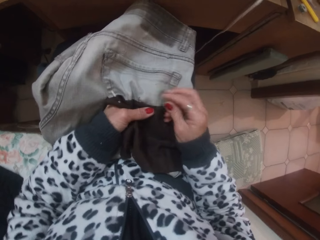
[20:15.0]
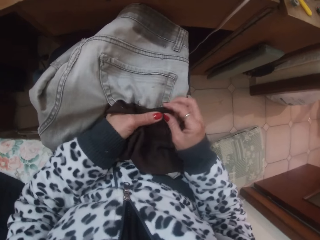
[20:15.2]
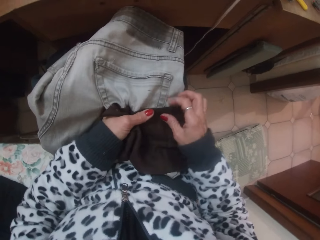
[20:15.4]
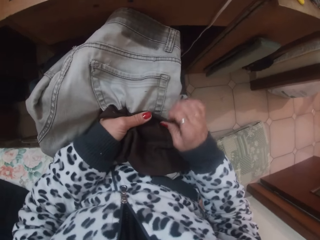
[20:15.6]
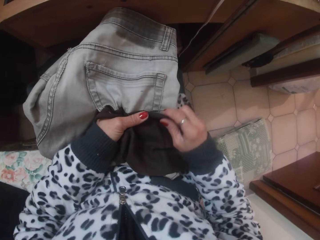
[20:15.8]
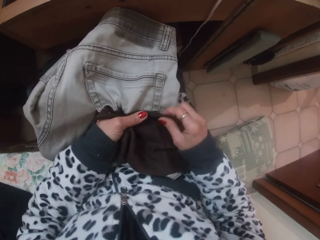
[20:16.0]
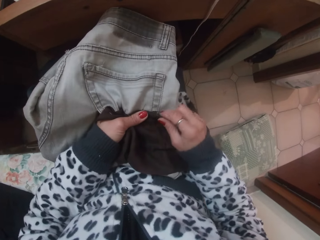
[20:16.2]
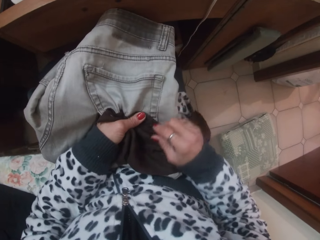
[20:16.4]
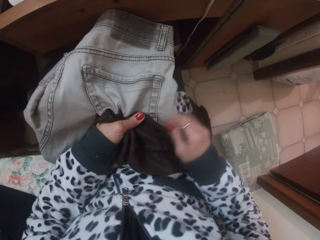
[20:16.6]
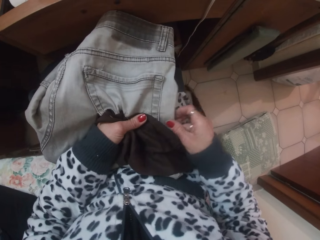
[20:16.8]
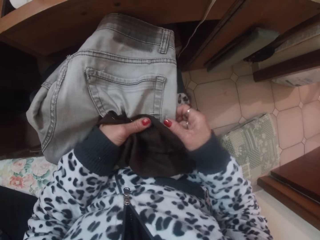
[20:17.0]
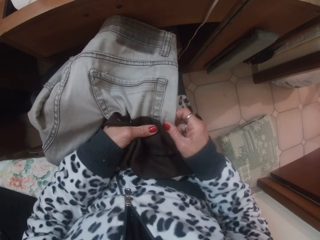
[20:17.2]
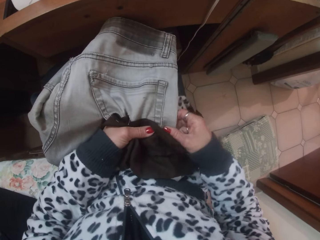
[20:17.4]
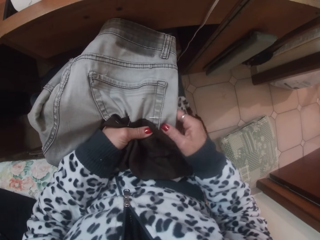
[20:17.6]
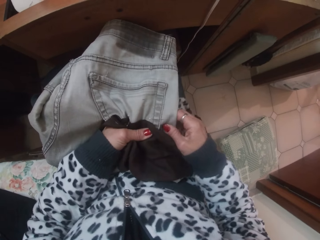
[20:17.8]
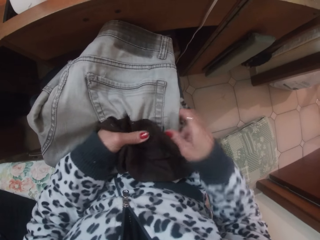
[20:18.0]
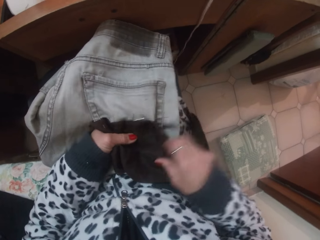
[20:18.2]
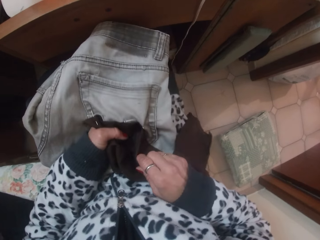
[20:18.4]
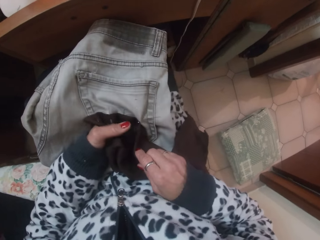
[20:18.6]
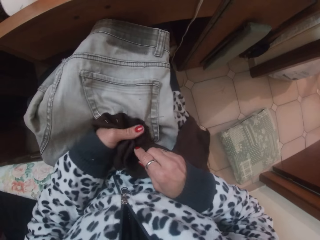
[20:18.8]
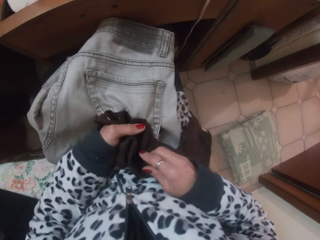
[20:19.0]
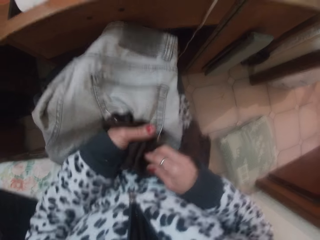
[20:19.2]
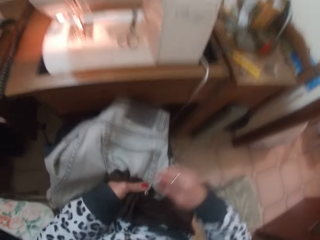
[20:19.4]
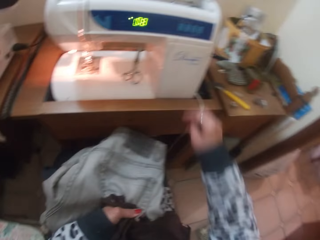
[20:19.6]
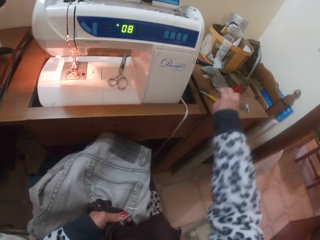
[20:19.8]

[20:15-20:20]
The camera wearer pierces the cloth. They look at the trouser.

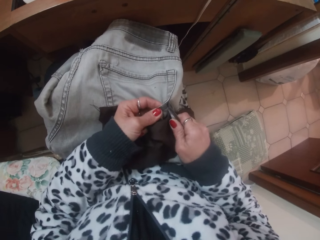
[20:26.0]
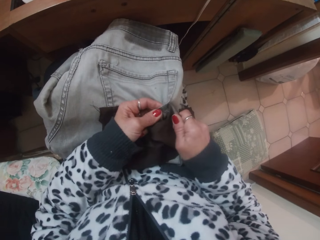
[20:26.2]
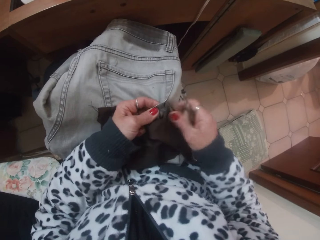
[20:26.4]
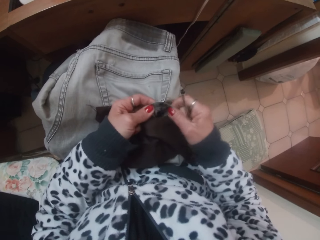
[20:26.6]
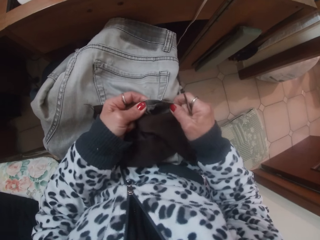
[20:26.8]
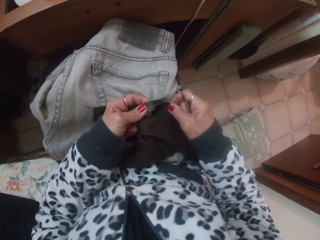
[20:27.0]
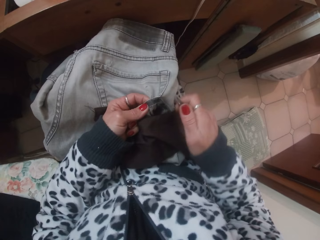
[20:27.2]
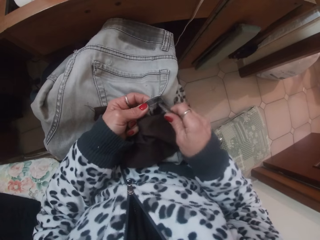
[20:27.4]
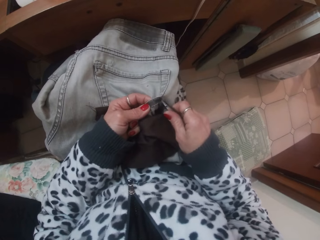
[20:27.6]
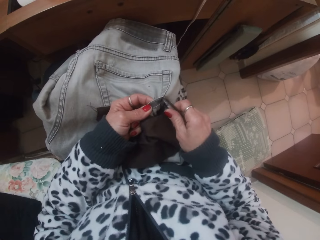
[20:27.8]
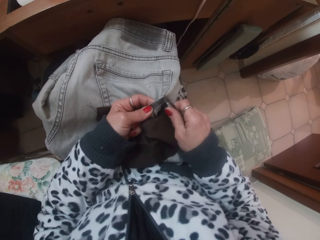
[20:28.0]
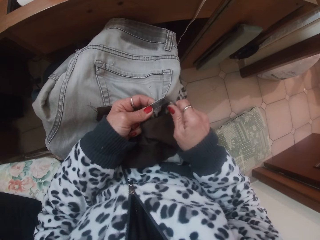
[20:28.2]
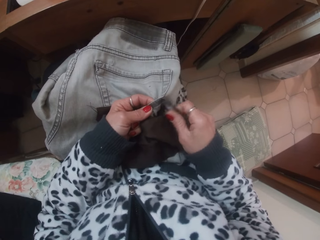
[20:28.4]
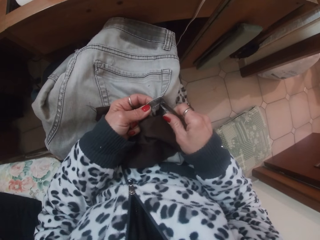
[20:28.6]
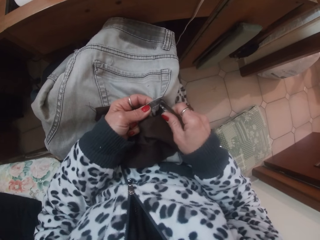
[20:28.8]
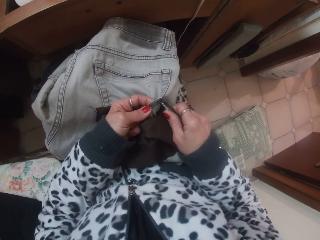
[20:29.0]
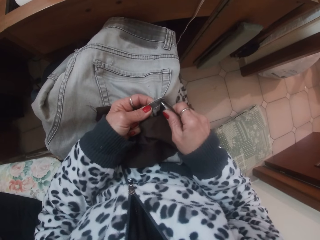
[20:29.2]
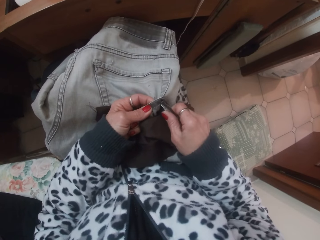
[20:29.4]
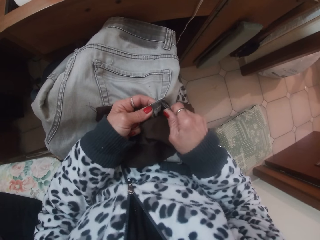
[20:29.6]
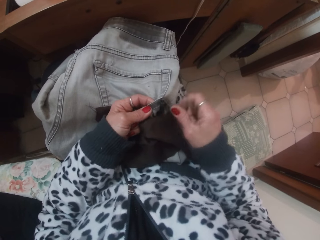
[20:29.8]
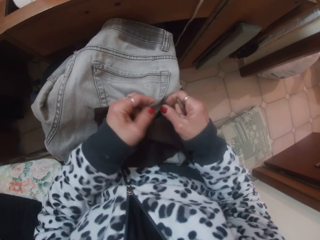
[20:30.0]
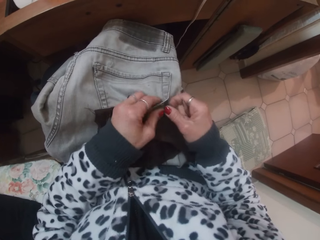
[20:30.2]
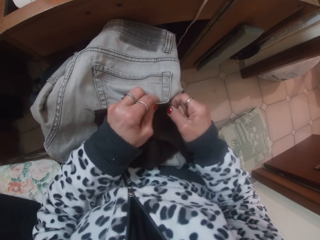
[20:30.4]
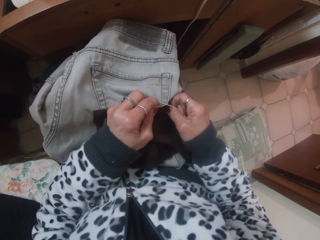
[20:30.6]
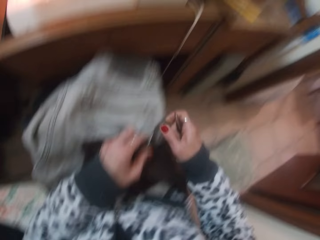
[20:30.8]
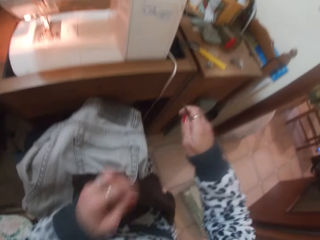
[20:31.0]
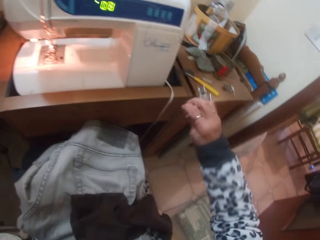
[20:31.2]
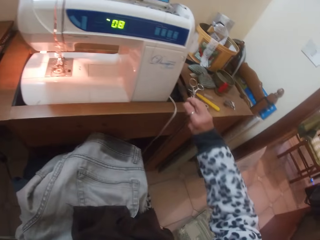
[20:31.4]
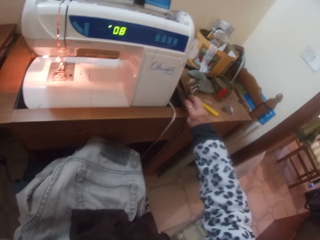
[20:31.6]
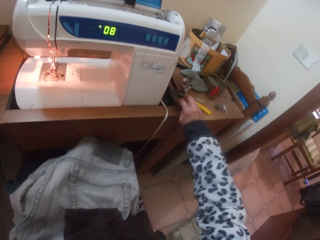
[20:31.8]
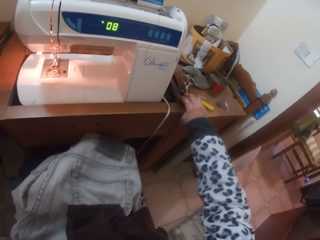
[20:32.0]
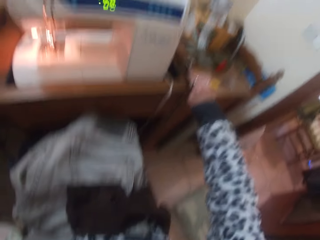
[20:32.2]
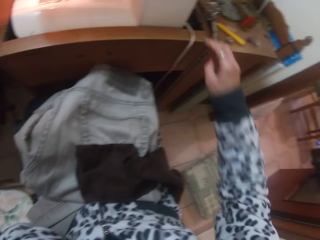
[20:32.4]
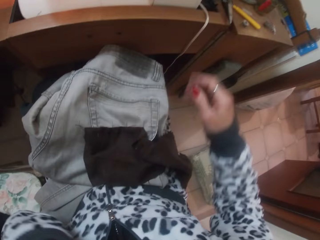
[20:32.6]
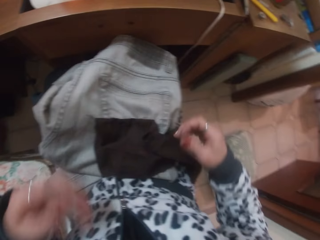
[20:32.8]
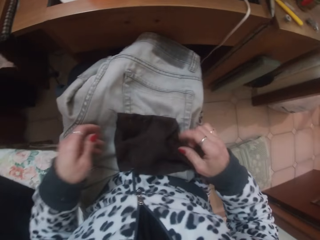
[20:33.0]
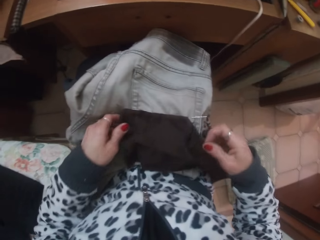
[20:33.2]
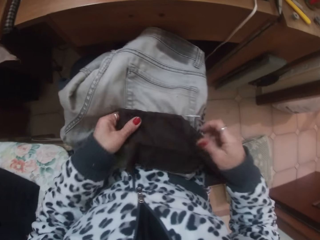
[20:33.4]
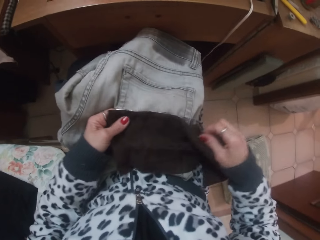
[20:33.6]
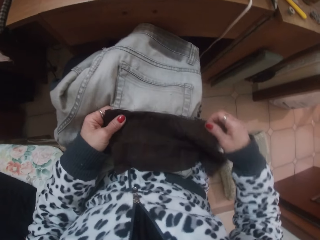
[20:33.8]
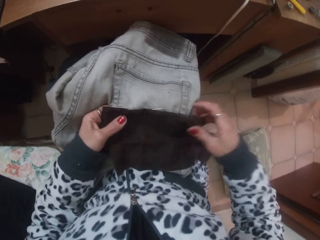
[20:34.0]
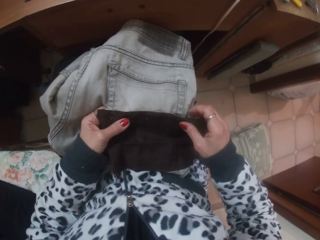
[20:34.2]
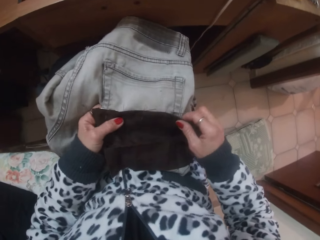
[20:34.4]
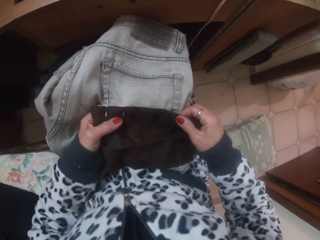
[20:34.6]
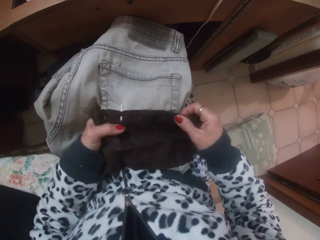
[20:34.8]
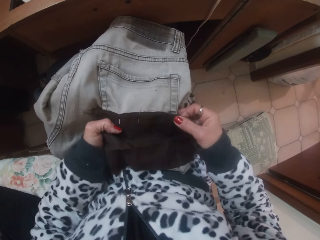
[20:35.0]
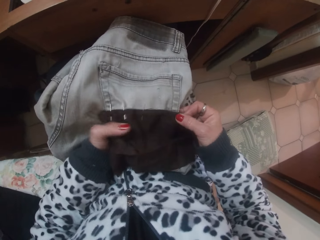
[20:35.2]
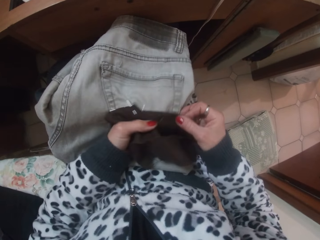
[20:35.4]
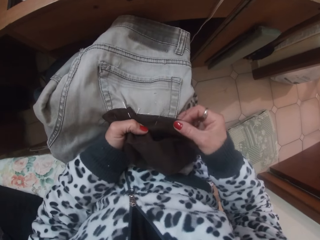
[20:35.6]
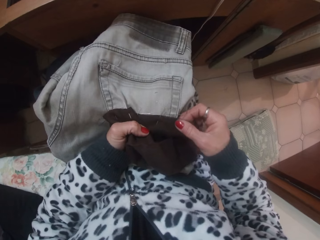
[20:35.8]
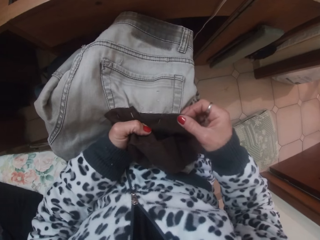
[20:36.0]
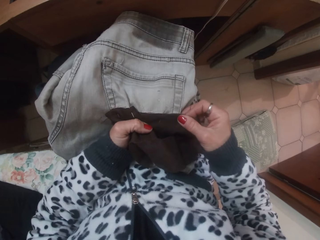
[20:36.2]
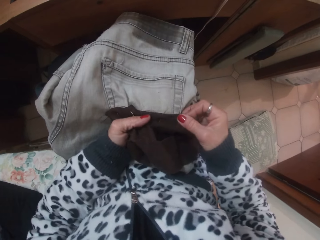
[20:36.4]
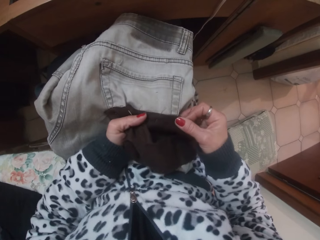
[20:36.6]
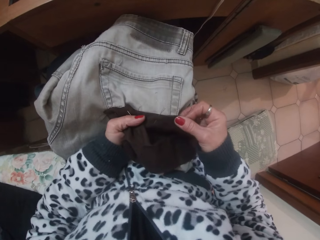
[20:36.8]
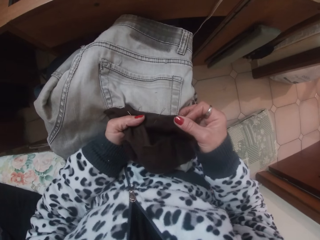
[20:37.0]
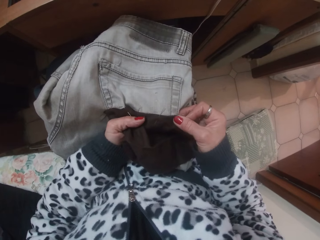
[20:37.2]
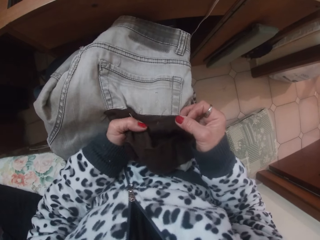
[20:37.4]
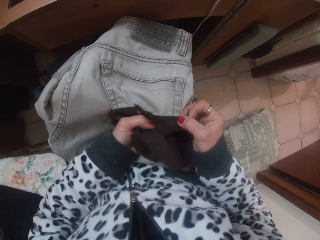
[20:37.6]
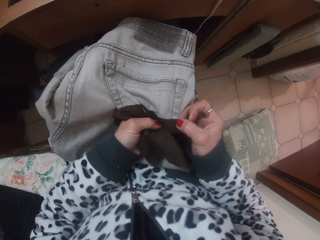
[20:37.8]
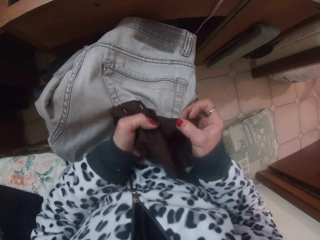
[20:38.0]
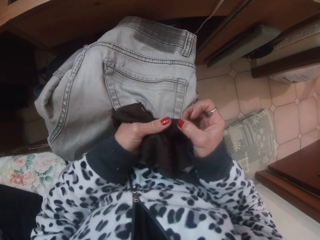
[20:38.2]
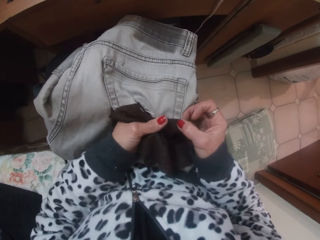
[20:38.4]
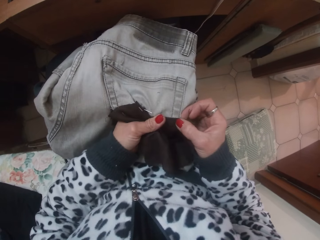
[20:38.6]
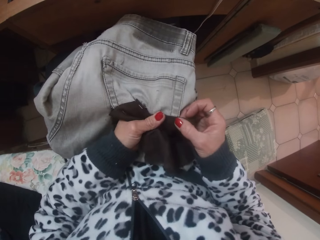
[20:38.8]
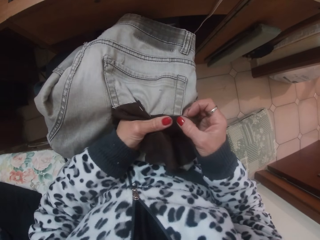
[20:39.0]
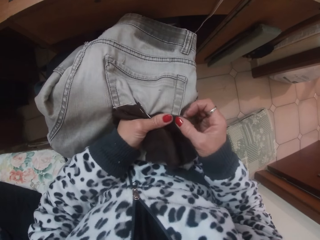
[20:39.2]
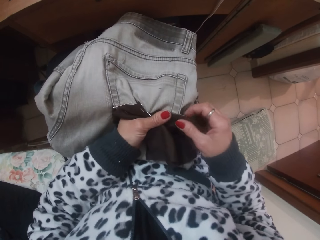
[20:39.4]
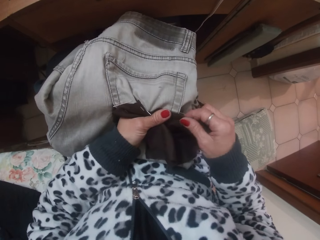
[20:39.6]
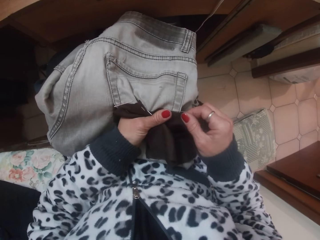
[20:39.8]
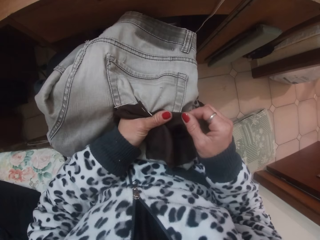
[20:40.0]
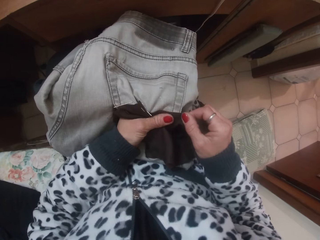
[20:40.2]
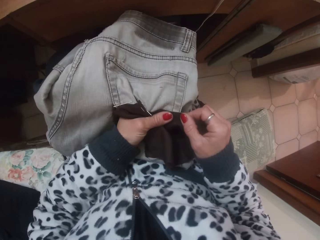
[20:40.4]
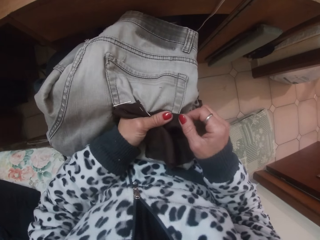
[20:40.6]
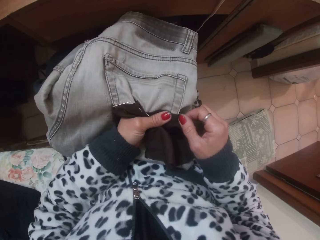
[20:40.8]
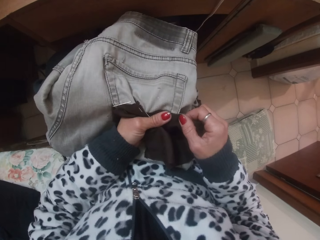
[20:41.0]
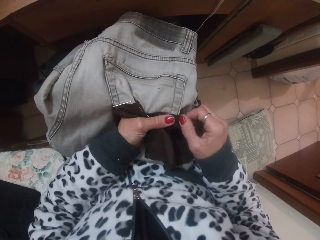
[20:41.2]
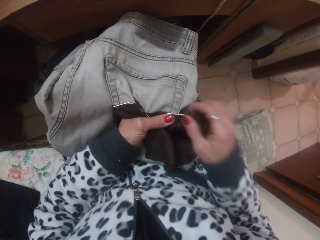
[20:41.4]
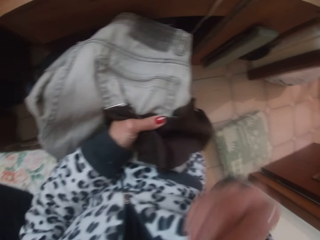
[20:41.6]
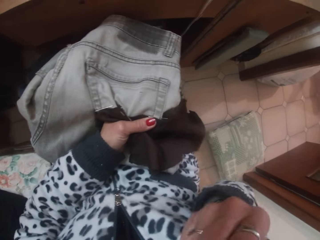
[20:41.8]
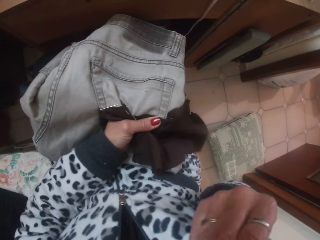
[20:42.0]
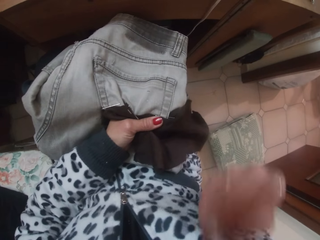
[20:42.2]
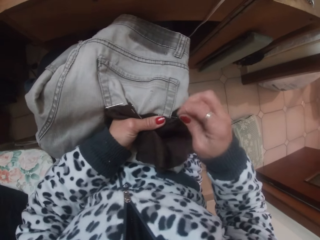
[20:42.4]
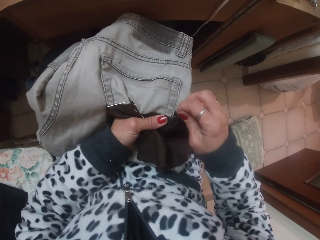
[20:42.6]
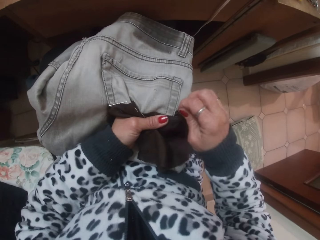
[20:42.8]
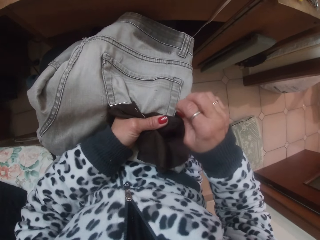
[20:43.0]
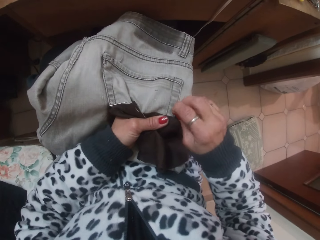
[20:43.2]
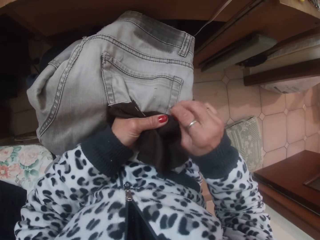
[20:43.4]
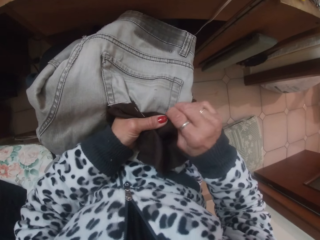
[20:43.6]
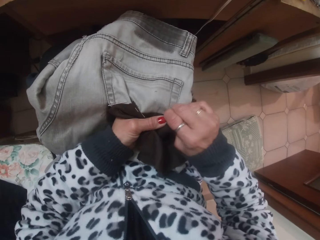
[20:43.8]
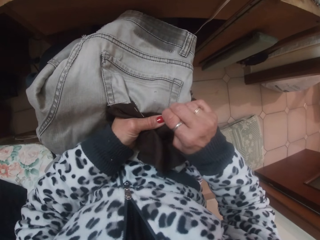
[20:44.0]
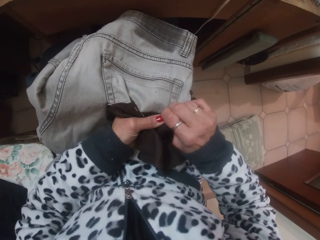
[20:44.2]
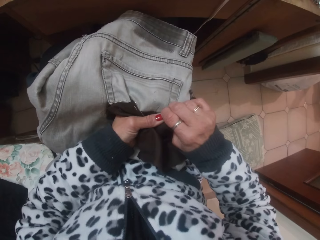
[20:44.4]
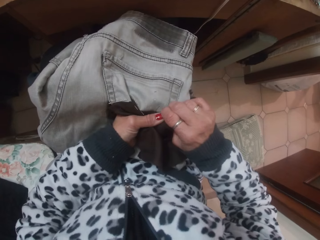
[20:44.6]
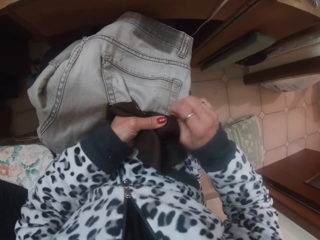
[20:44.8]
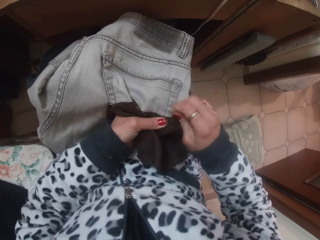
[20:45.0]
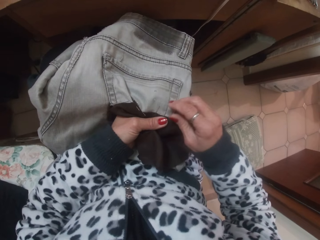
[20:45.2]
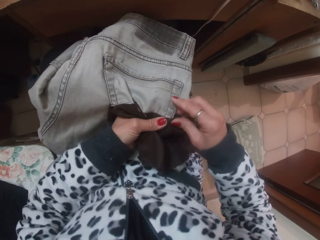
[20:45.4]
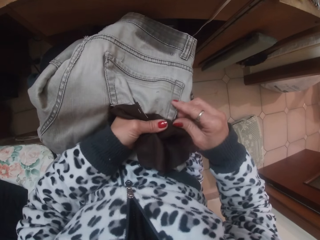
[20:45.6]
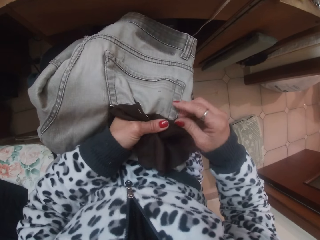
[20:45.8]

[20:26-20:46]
The camera wearer cuts the thread. They hold the trouser. They cut the thread. They hold the trouser. They lift their hand. They place the scissors in their right hand on the table. They put down their hand. They hold the cloth. They smoothen the cloth over the trouser pocket with their hands. They straighten the thread. They take a pin from their mouth with their right hand. They lift their hand and put down their hand. They attach the cloth to the trouser pocket with the pin in their right hand. They pierce the cloth.
